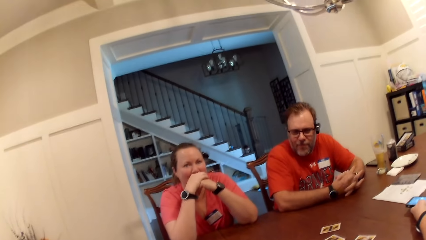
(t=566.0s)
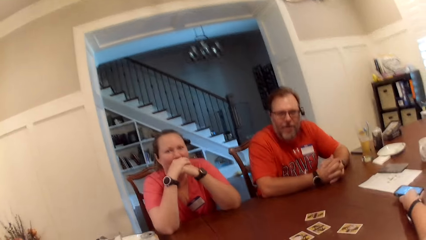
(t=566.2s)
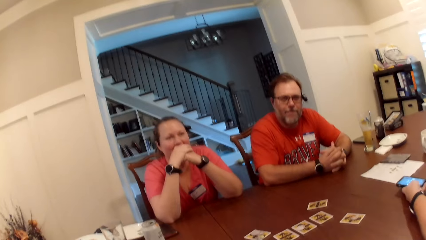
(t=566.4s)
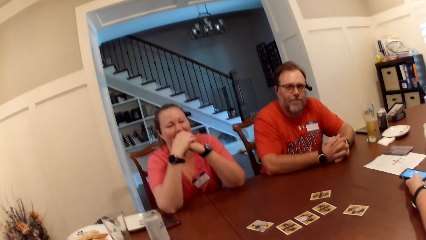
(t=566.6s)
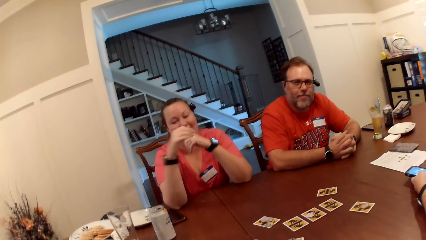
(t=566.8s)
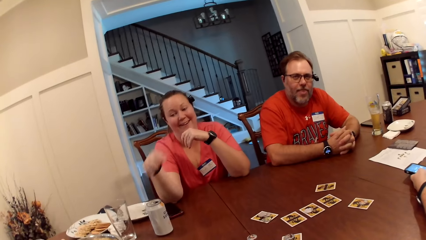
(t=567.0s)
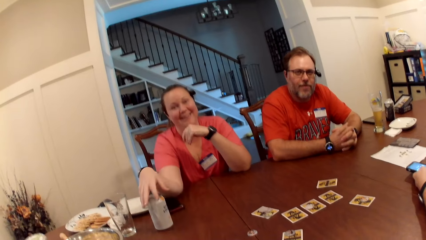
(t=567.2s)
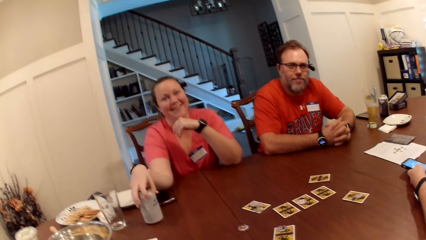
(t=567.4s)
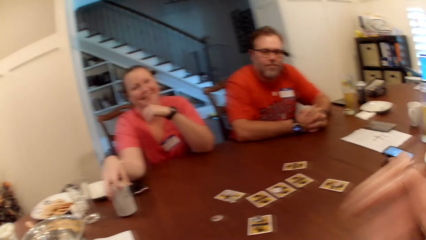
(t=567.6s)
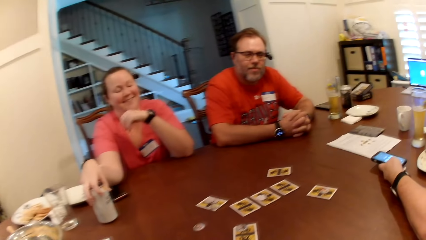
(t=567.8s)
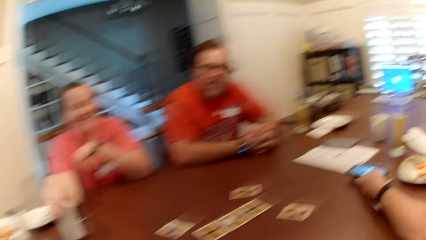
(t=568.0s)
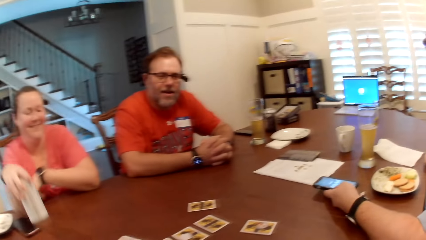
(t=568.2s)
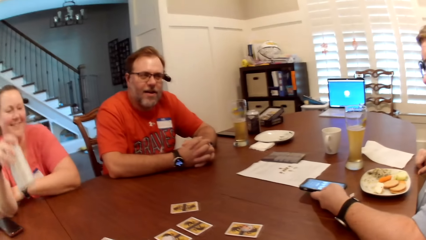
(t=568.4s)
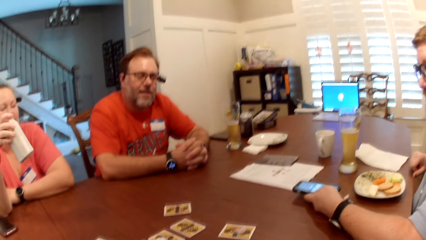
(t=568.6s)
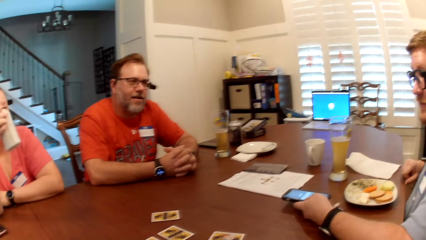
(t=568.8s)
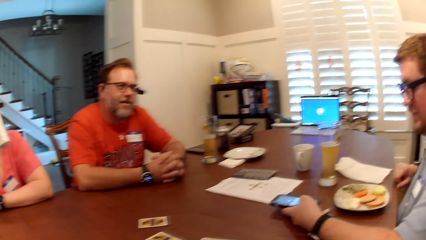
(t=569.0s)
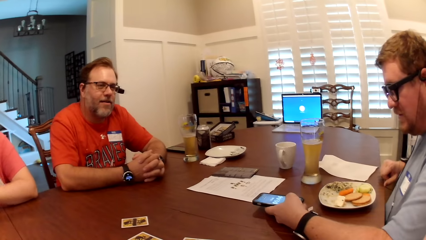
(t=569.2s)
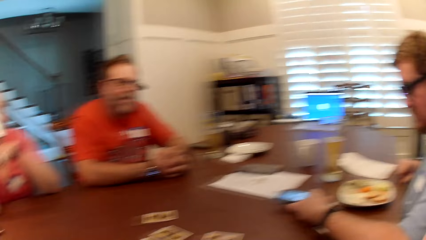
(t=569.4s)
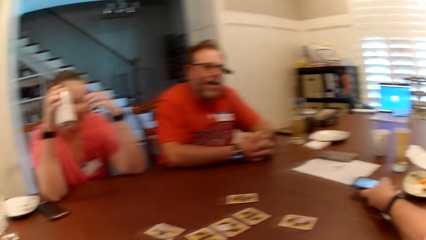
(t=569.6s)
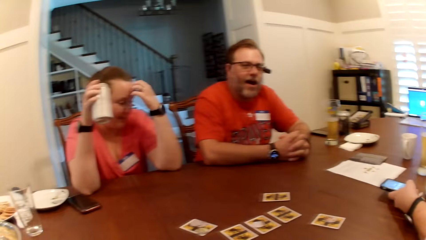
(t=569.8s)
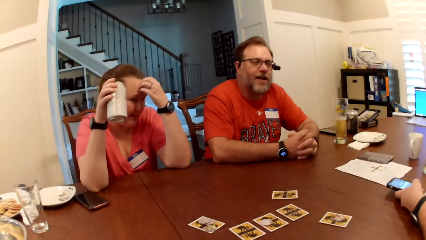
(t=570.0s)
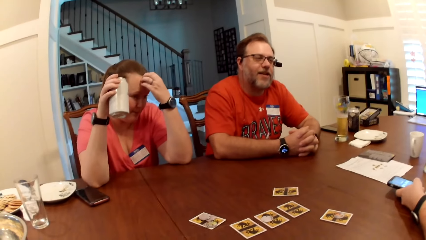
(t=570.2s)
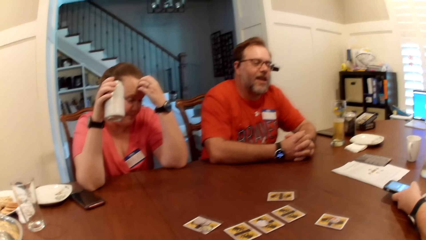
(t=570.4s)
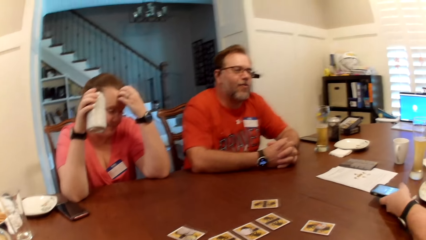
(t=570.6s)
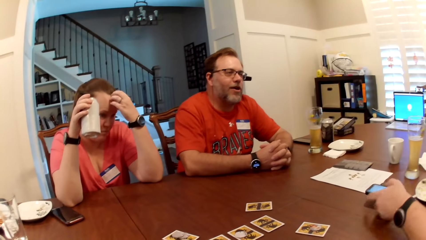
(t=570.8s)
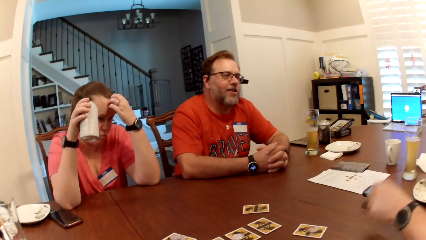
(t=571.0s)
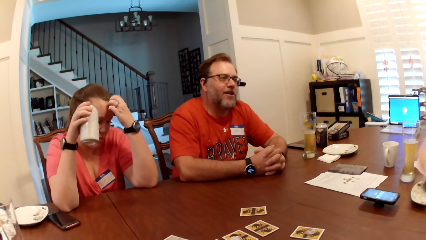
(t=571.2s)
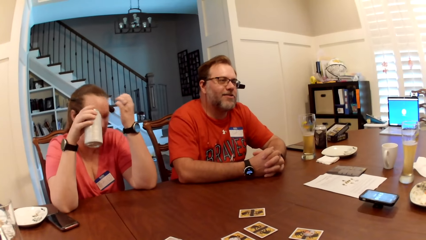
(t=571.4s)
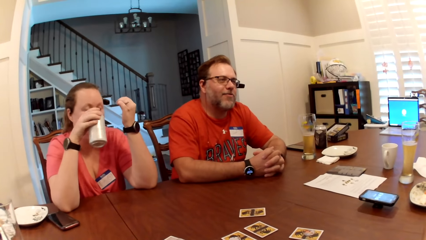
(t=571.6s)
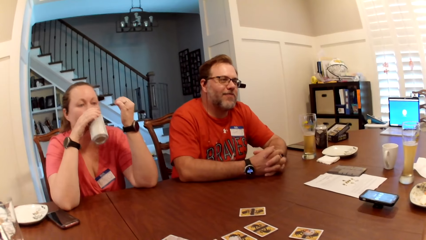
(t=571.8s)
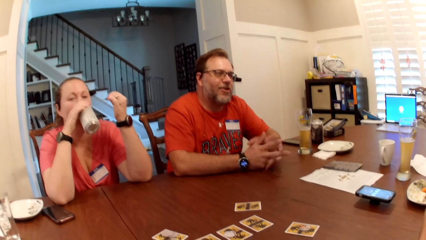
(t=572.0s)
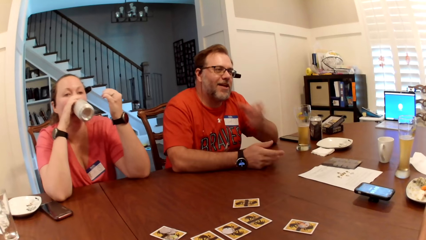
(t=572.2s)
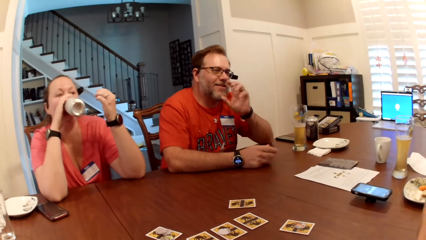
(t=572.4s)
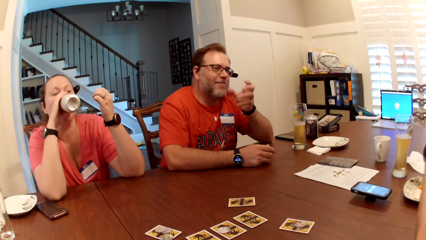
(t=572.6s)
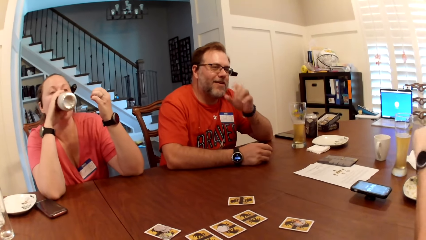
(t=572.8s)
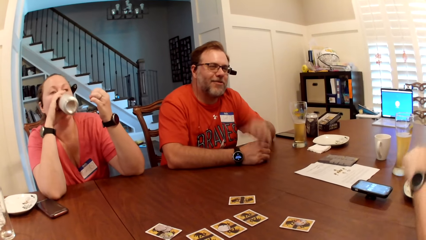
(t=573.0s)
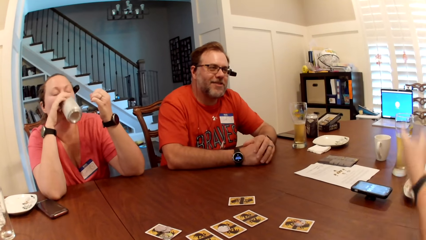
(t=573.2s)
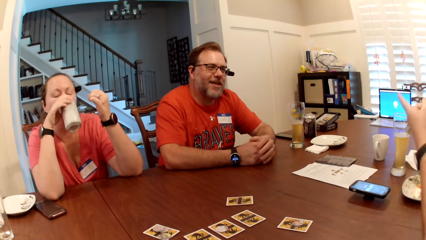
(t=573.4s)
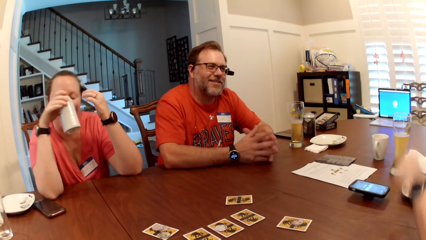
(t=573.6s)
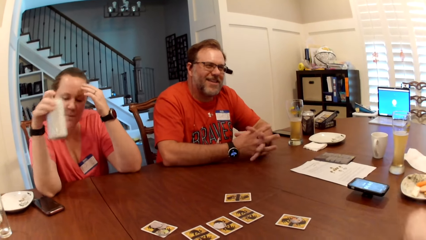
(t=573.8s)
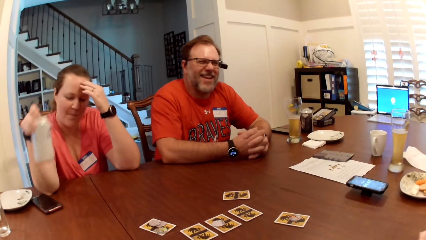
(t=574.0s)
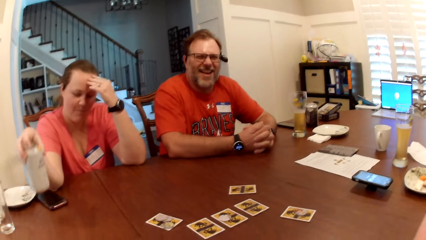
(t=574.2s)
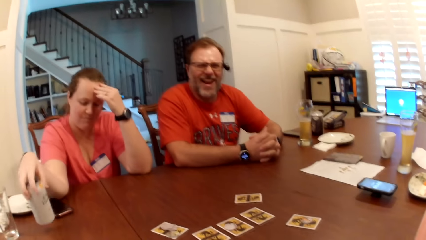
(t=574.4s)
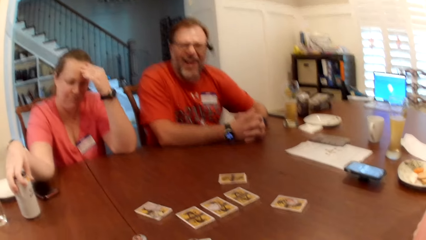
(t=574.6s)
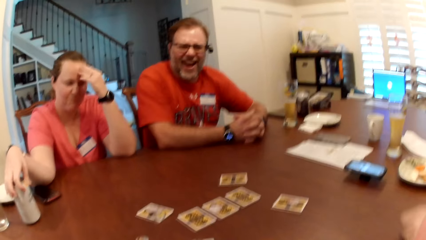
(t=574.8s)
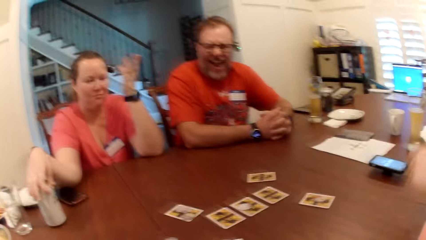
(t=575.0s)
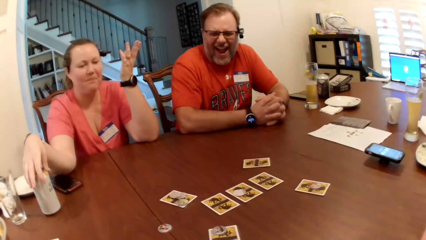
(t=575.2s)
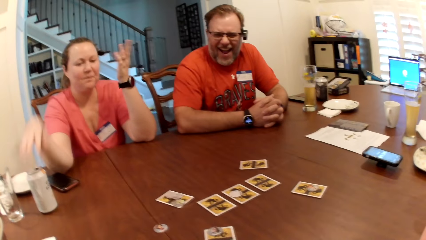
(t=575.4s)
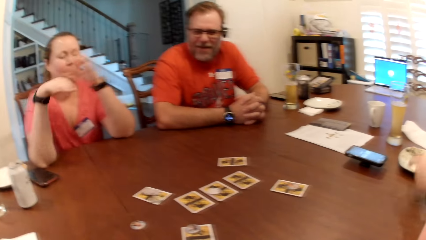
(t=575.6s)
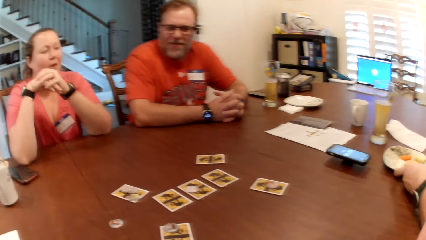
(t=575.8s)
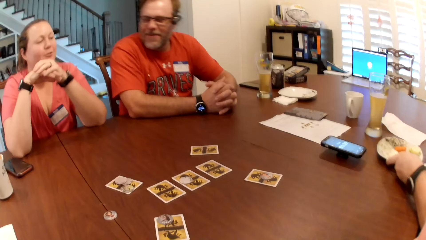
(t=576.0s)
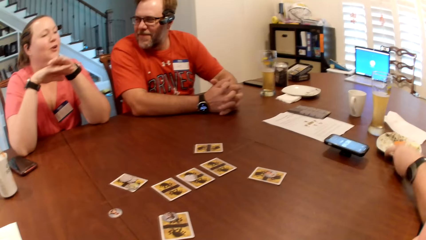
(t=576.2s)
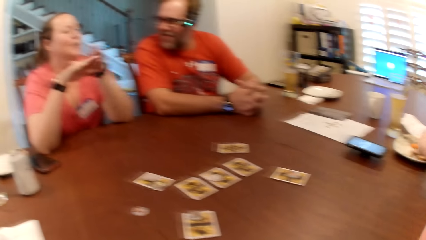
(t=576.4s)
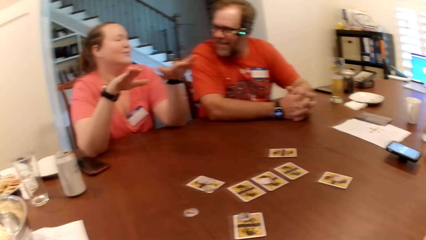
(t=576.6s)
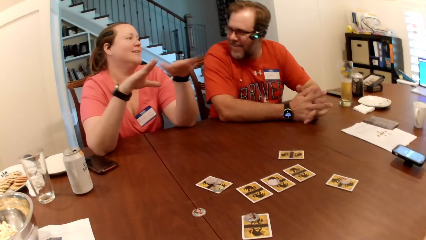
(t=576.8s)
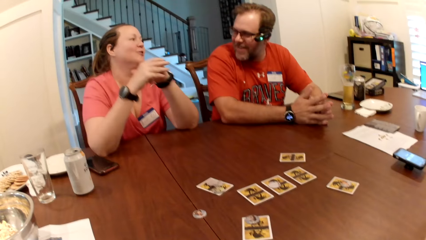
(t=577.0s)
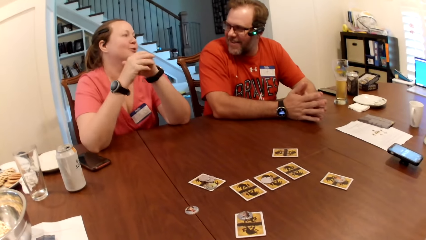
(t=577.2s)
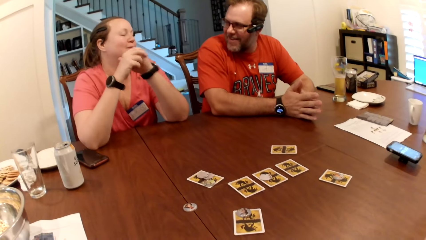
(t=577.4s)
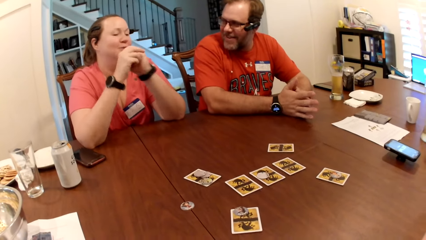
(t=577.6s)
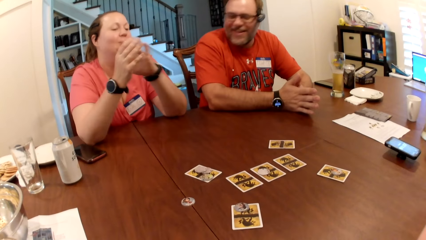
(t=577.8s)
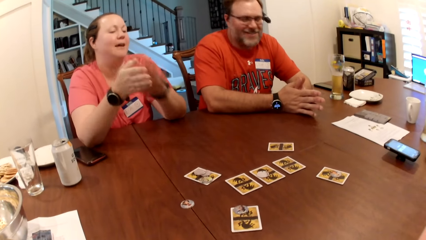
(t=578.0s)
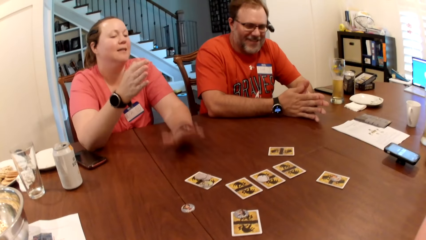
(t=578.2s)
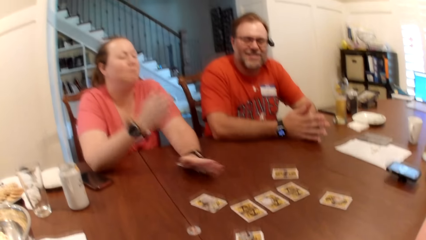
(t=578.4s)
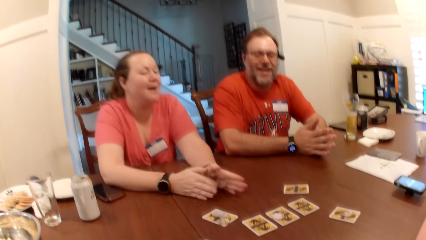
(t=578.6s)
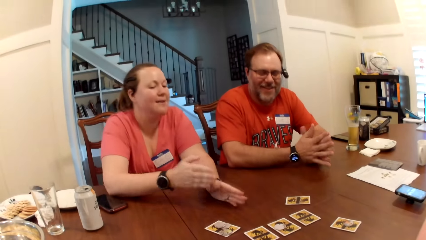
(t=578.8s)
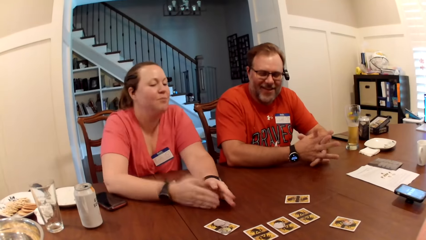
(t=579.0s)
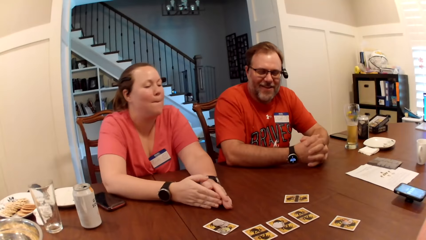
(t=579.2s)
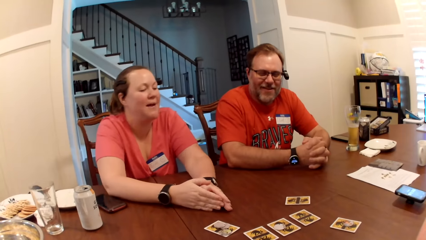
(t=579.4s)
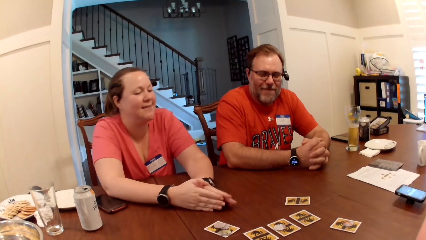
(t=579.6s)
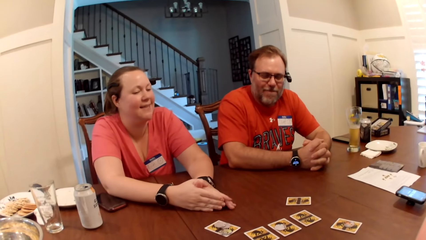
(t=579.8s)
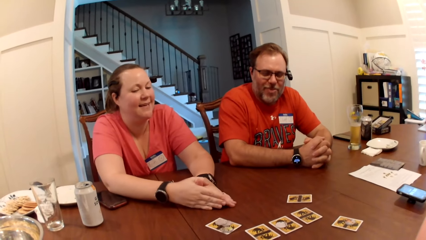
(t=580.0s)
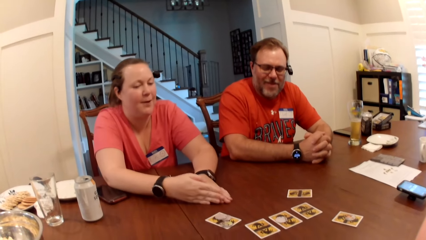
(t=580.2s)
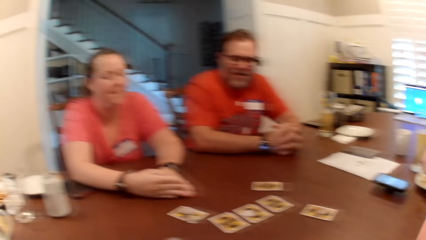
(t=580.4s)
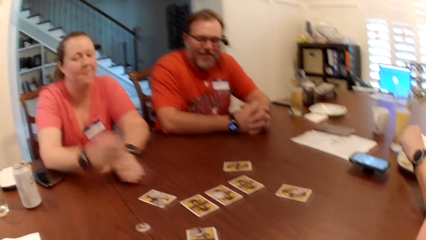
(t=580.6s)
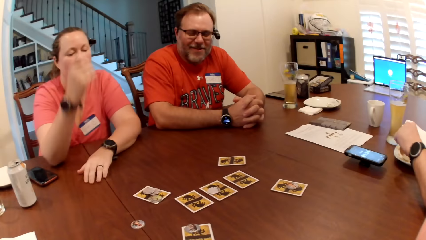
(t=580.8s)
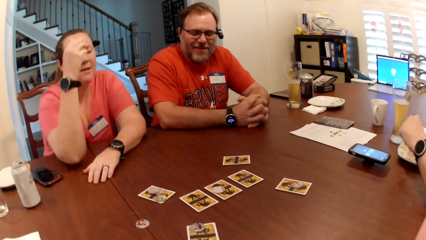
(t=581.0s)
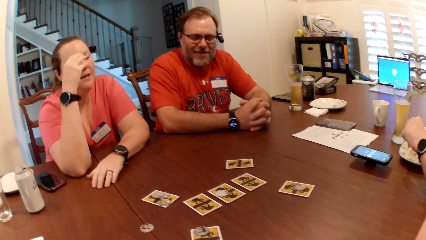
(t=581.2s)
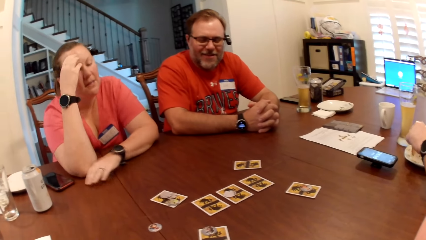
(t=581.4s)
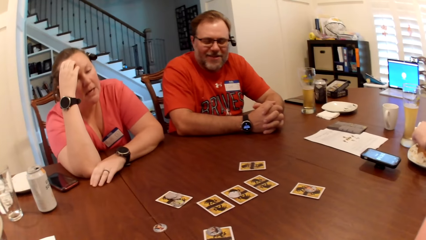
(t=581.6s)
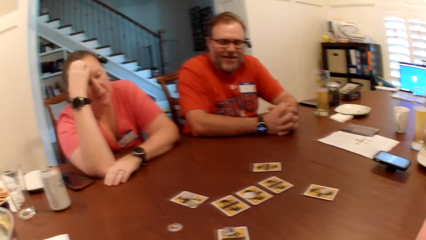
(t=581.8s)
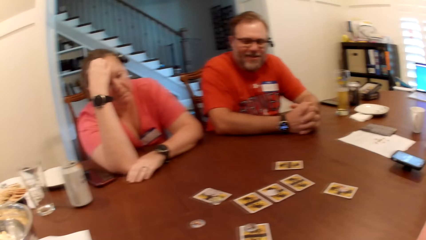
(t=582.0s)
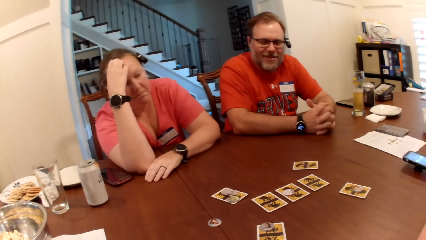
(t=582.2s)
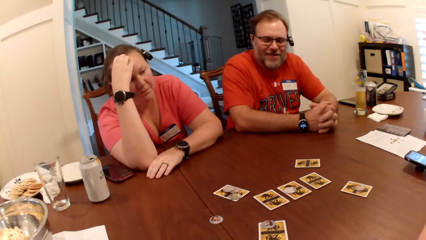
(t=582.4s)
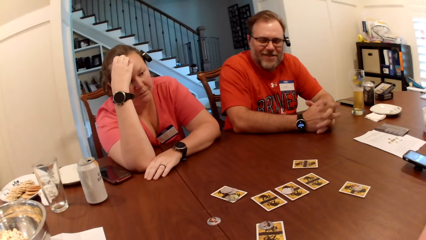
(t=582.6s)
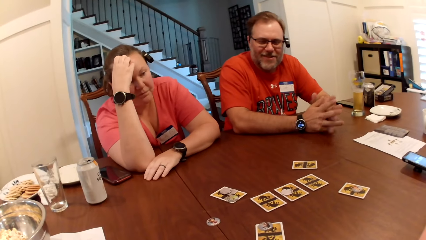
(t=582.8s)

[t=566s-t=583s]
A woman picks up a can drink from the table with her right hand. The woman drinks from the can with her right hand. The woman puts the can on the table with her right hand. A man pushes a plate on the table with his left hand. The woman converses with another man. The woman moves hands. The woman itches her forehead with her right hand.
